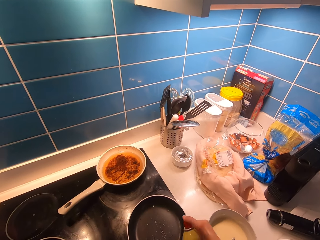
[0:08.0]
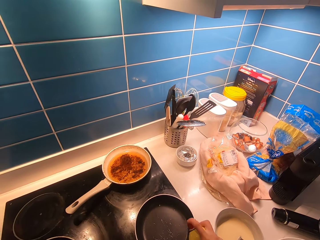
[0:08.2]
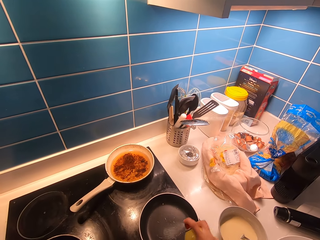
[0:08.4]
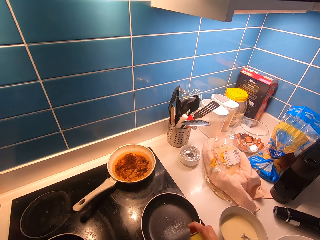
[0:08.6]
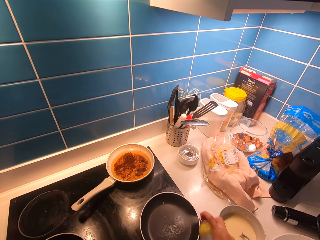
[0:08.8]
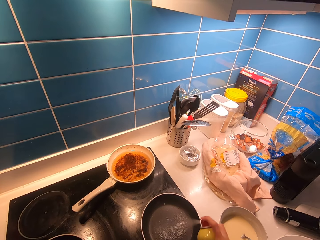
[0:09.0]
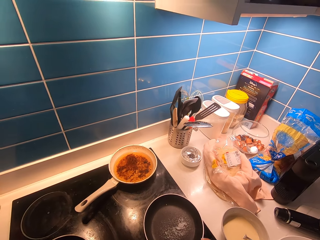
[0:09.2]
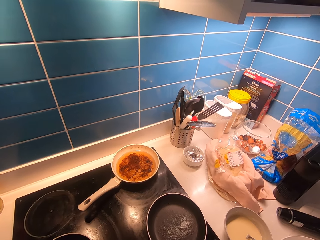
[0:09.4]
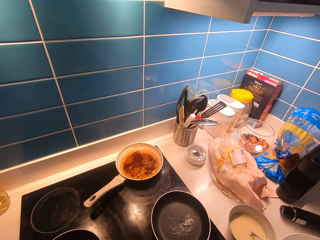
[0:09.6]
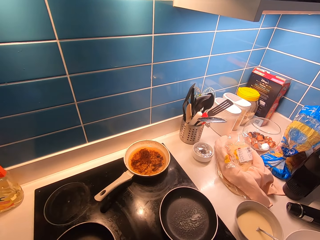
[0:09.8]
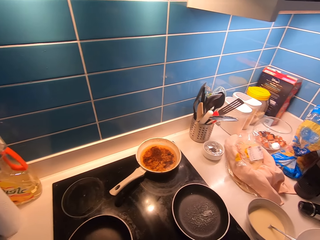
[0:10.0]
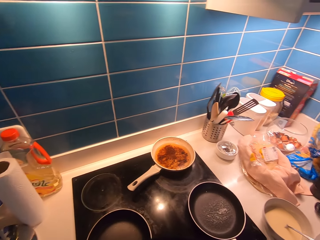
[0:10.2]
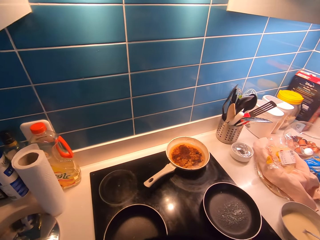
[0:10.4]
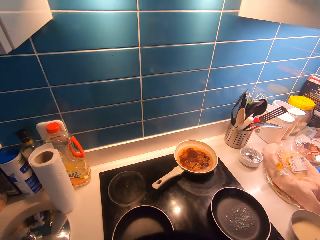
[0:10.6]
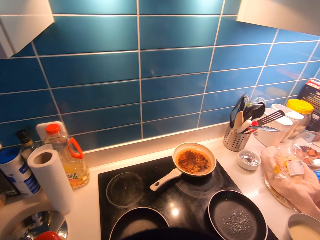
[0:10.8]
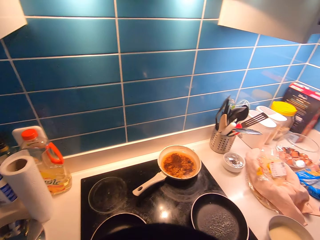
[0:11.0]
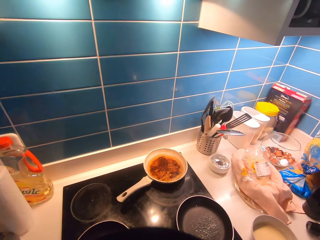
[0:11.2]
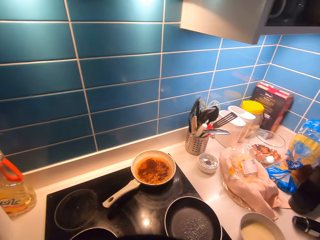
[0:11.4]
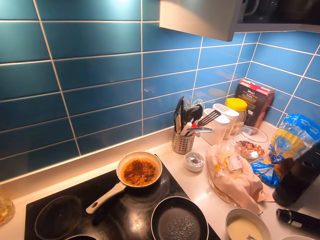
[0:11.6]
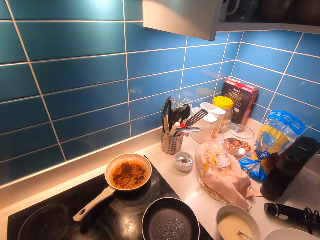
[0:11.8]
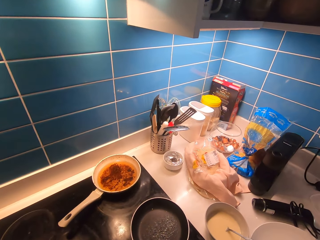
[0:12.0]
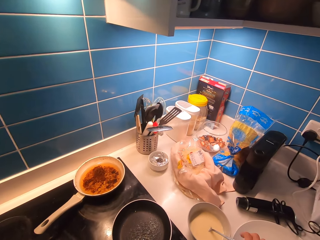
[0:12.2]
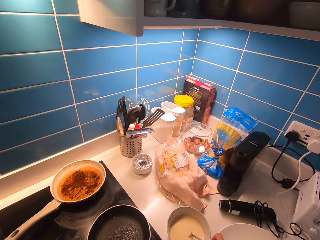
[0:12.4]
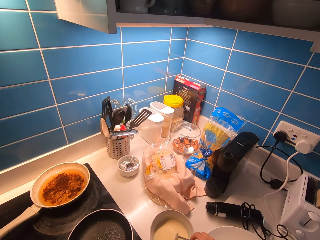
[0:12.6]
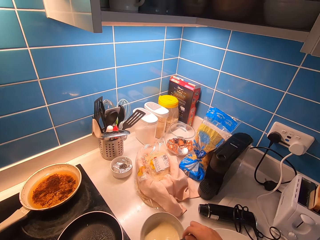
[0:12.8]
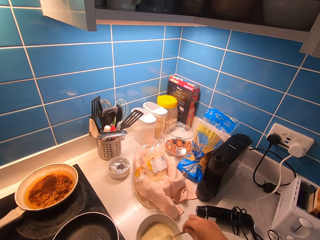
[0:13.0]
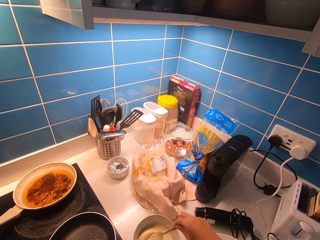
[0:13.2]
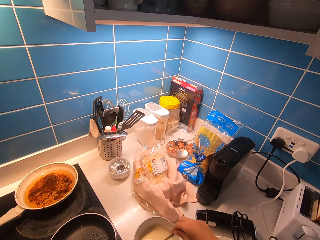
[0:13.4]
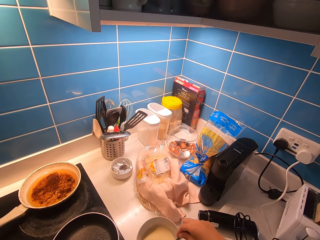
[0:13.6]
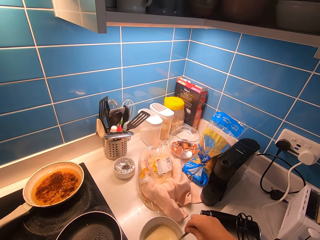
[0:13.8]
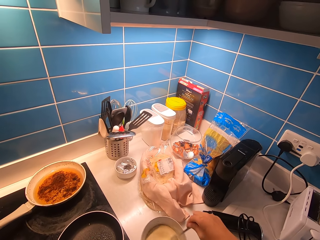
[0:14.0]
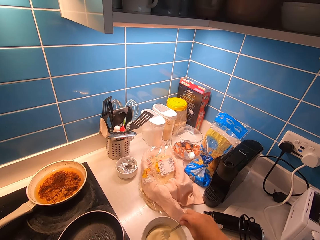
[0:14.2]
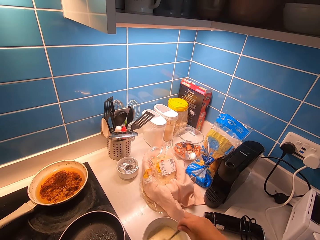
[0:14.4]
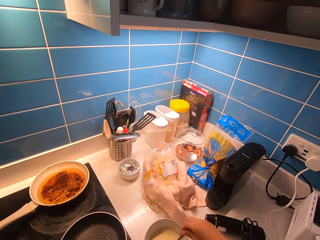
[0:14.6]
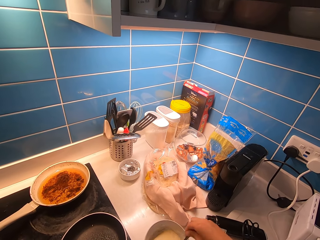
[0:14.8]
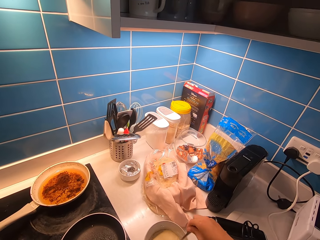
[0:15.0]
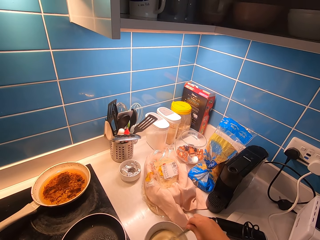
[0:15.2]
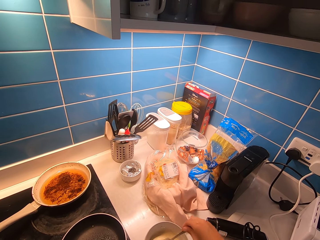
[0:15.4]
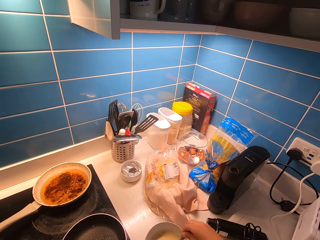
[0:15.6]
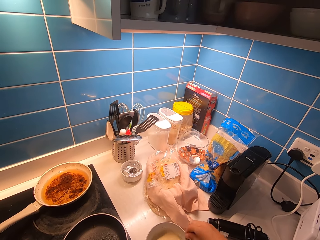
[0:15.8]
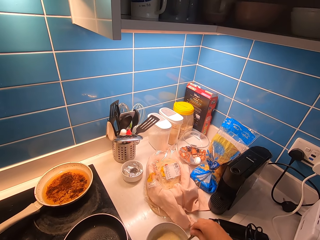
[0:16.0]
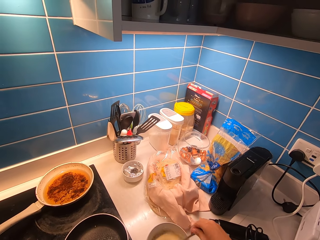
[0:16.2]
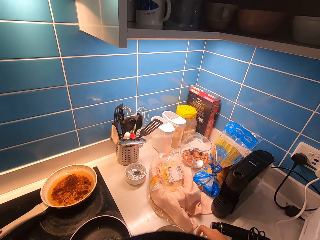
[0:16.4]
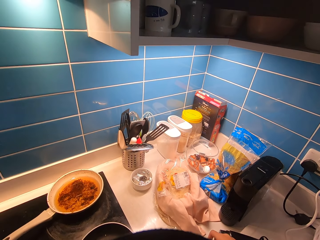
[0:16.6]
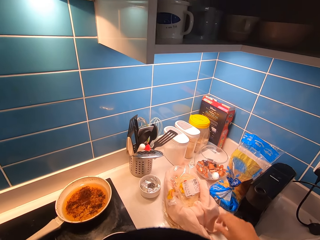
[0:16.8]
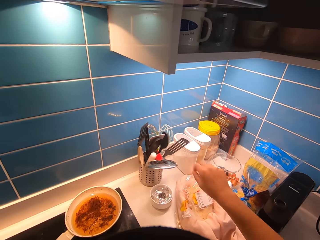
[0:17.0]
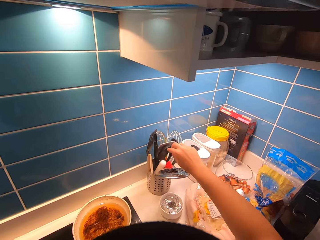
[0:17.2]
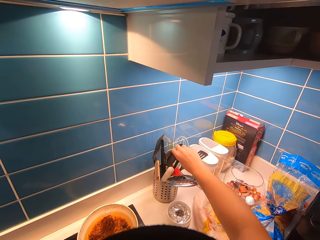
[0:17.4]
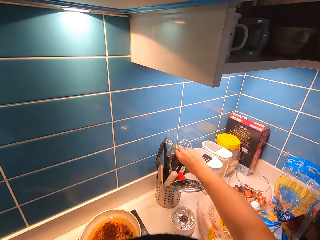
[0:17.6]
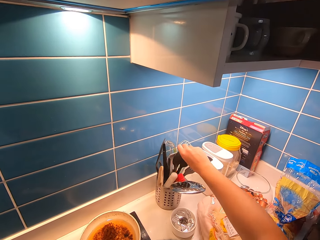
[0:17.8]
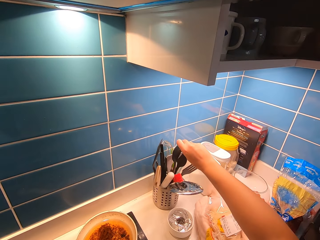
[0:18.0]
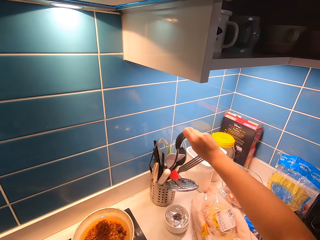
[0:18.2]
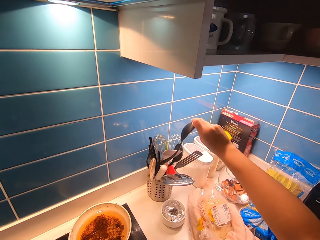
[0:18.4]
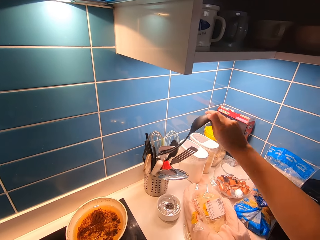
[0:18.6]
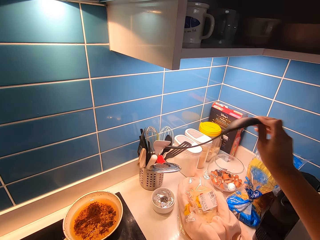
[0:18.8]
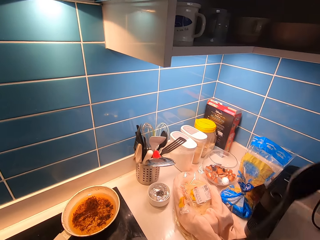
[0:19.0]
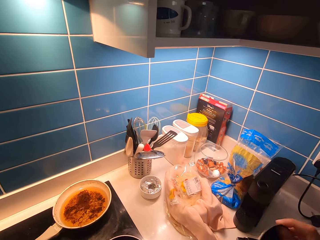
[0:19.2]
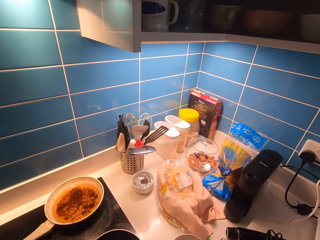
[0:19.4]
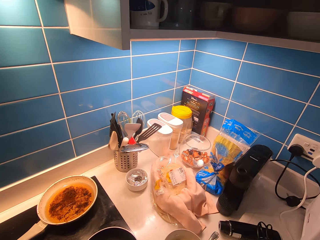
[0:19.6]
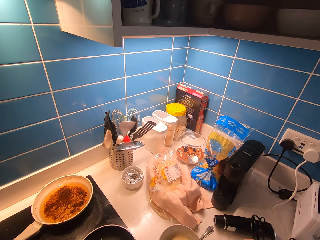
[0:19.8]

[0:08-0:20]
The camera wearer sprays oil in the pan. They stir the pancake mixture using a fork or spoon. They pick a spoon from the holder.

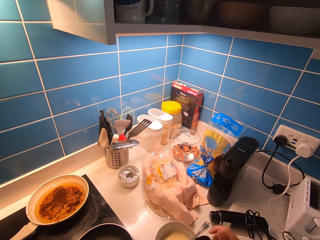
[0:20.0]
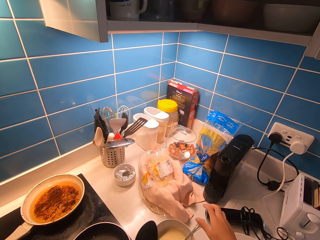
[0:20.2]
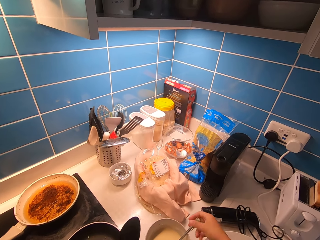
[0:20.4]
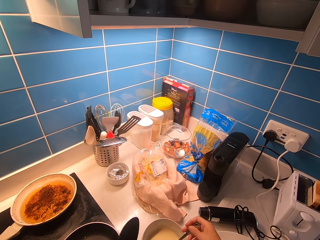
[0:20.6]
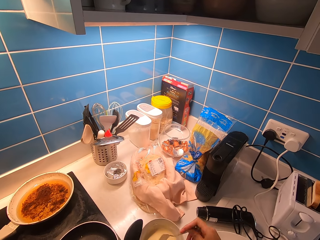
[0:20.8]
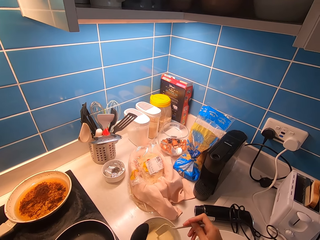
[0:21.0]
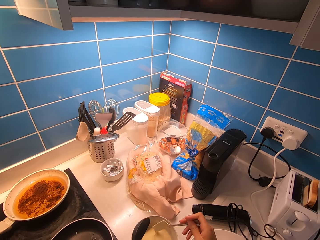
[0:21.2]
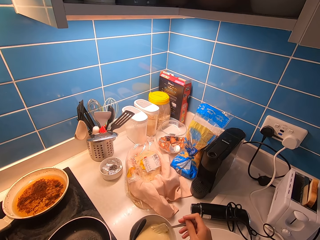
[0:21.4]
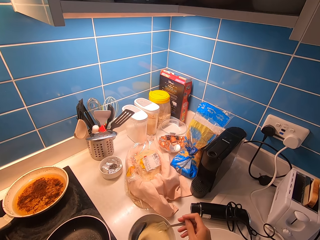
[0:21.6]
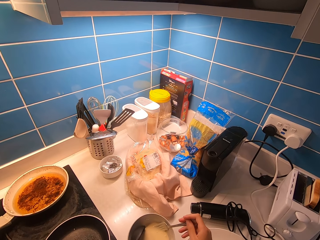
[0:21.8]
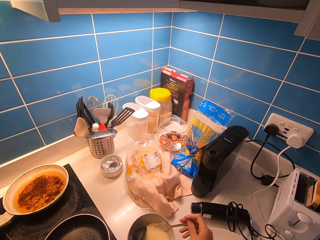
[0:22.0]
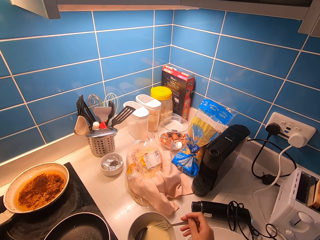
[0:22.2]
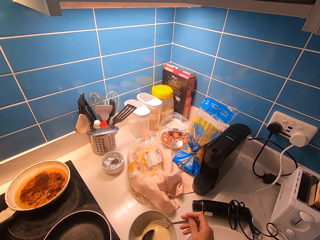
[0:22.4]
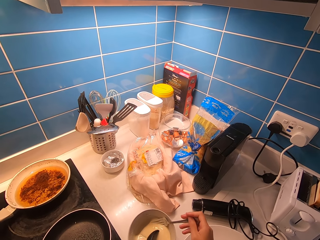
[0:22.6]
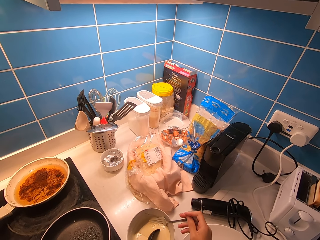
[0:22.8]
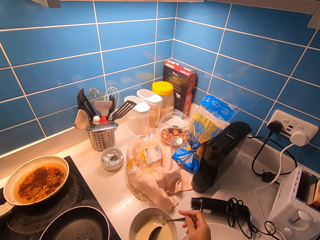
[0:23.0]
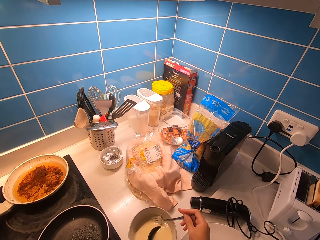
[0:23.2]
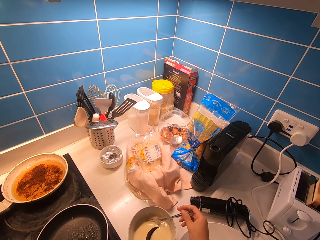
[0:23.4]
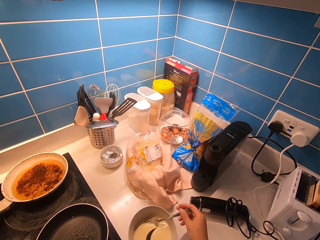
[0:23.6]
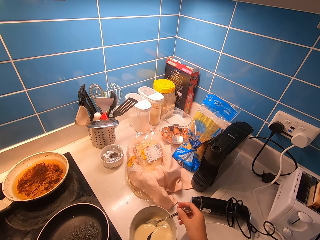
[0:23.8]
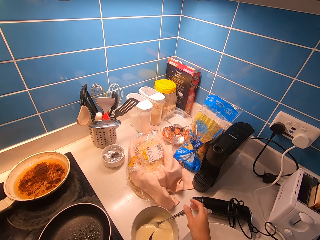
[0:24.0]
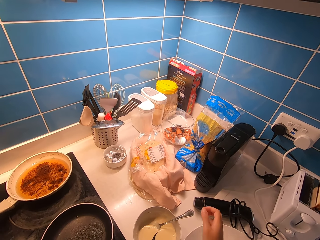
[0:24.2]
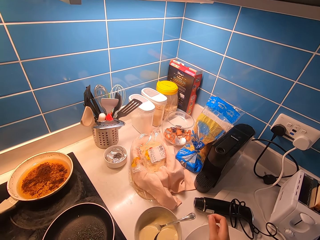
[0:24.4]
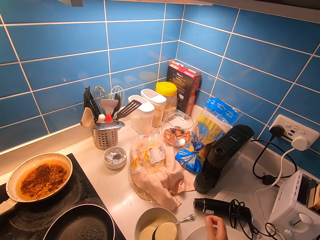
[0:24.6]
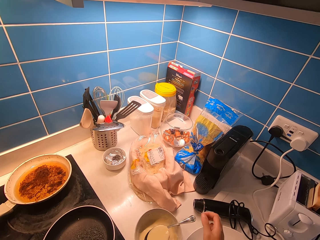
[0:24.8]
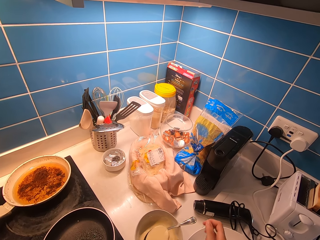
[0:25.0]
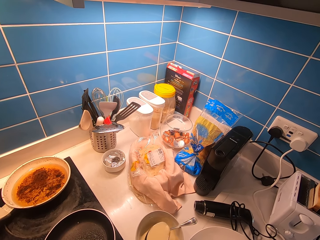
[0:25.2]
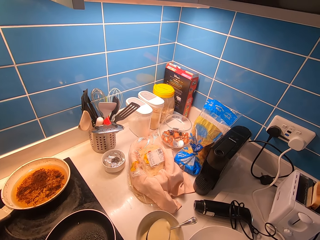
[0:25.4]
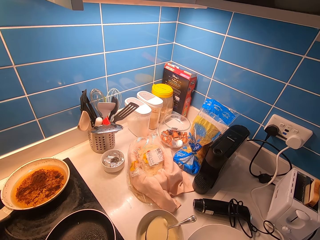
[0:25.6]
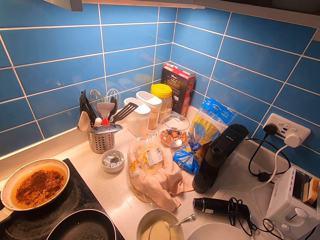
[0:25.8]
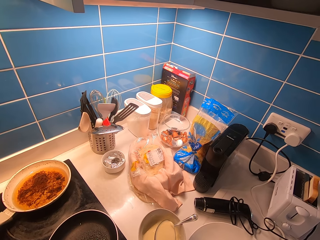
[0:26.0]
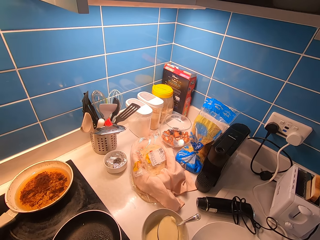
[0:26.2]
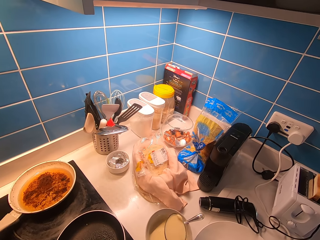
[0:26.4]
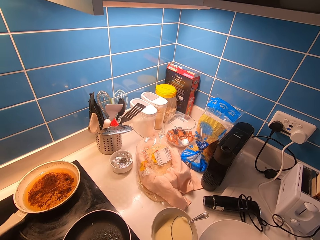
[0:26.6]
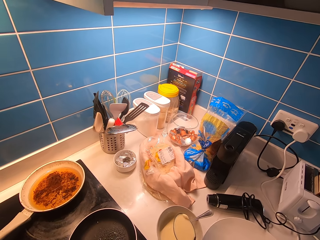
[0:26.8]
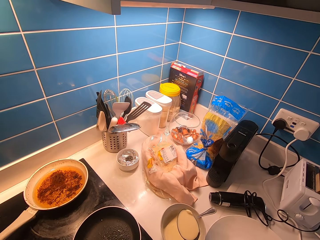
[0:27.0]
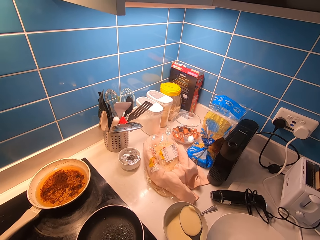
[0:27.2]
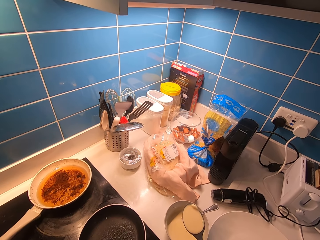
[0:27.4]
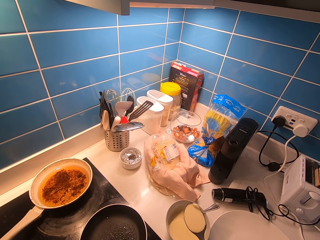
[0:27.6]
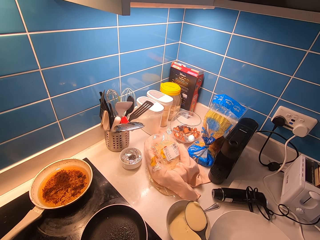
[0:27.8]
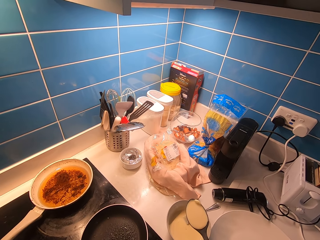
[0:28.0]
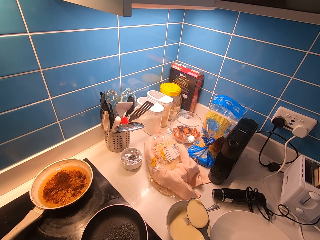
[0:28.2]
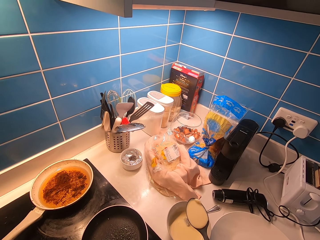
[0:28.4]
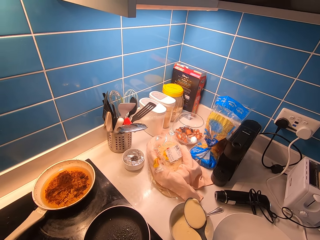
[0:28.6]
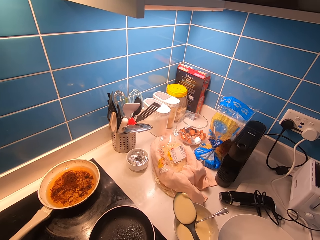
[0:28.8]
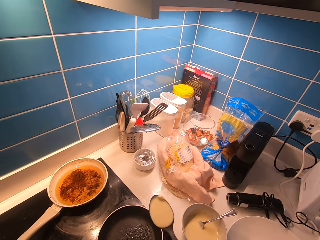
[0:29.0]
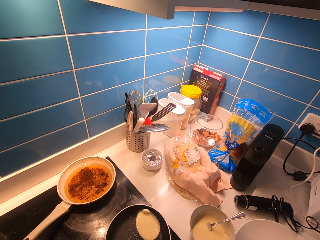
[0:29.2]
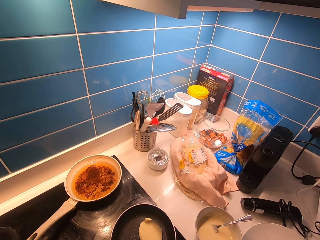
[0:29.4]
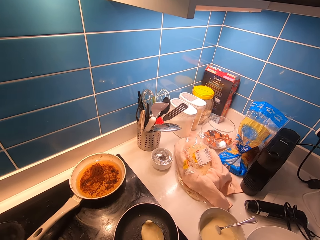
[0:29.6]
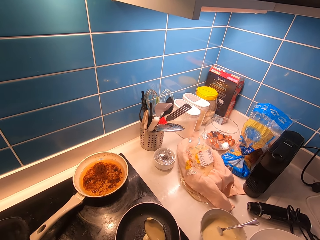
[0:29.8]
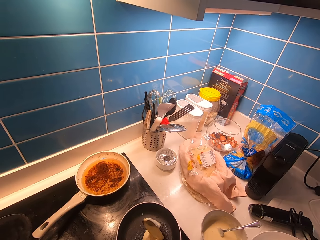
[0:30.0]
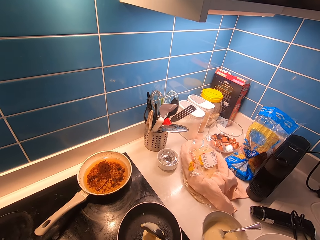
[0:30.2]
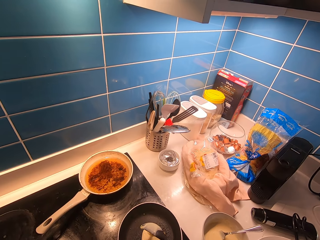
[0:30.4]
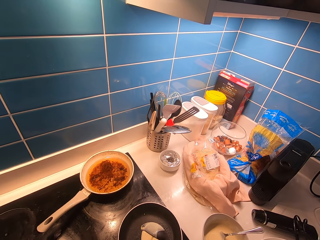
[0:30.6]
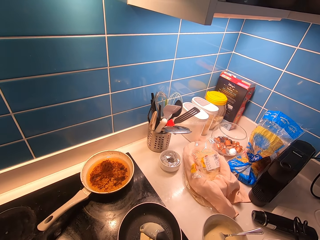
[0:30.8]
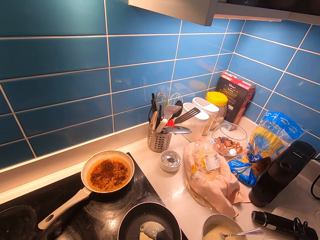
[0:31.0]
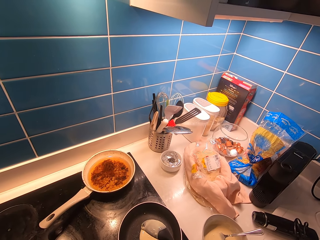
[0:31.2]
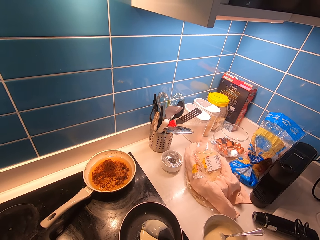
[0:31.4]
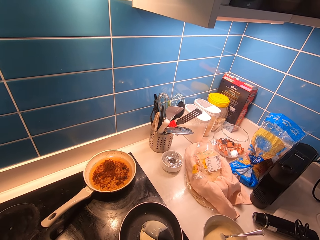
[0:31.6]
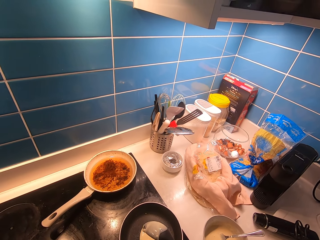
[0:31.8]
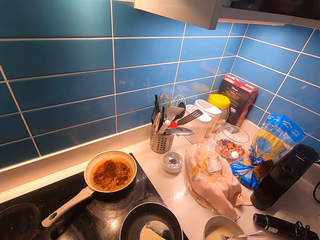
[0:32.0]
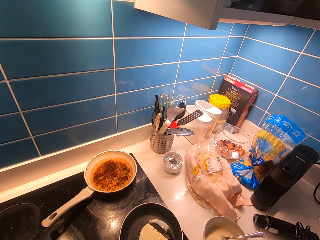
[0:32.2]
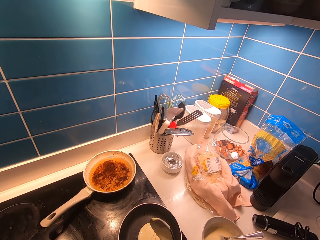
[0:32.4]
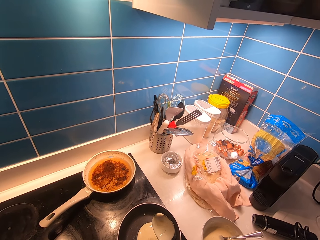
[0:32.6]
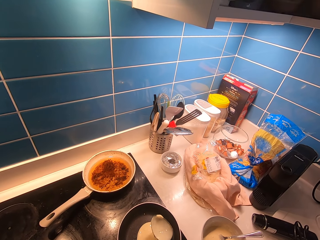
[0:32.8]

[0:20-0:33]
The camera wearer holds the fork with his right hand. He removes the spoon from the paste or pancake mixture. He scoops the paste with the spoon. He pours the pancake mixture in the pan with the spoon.
